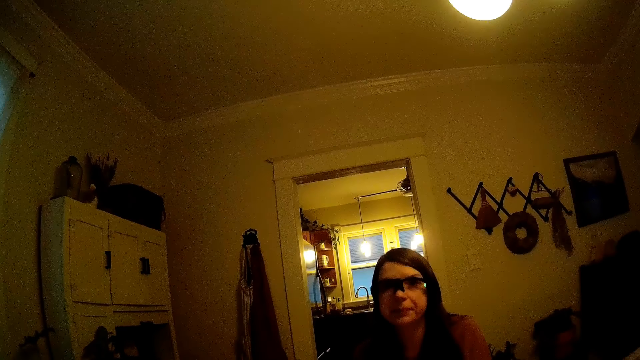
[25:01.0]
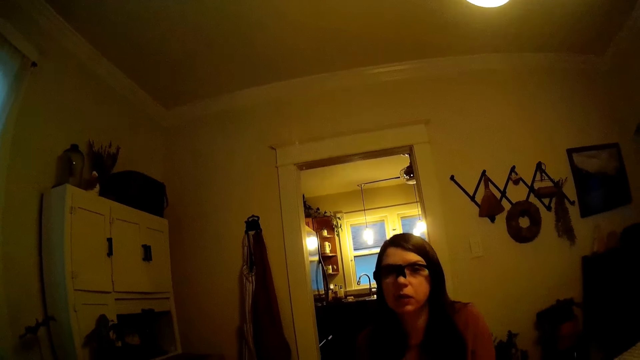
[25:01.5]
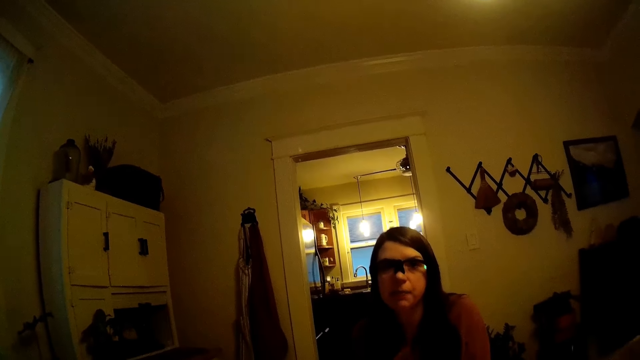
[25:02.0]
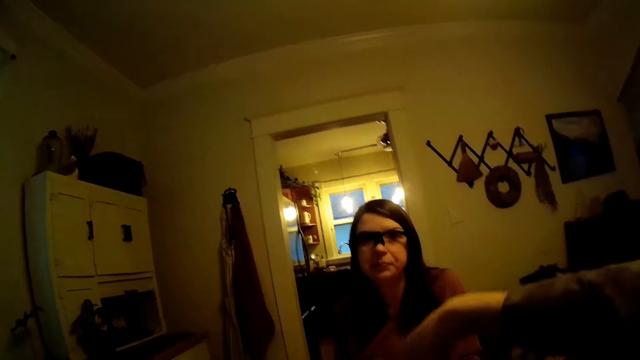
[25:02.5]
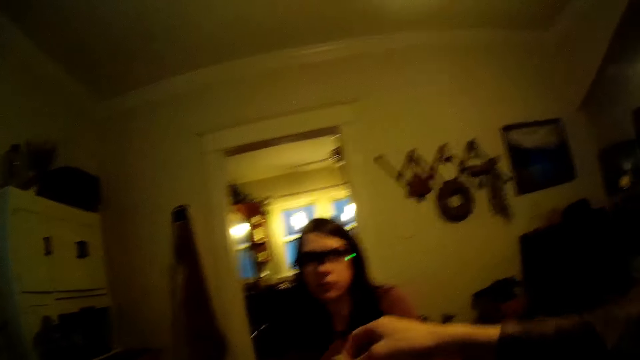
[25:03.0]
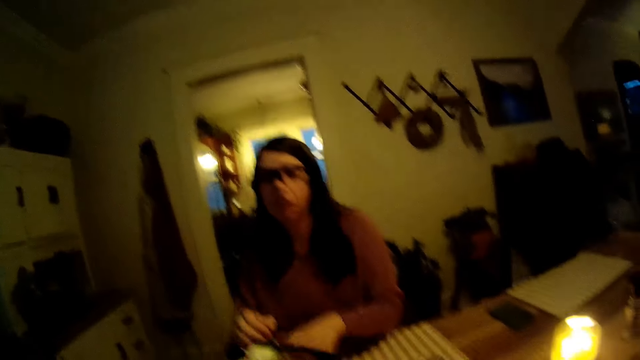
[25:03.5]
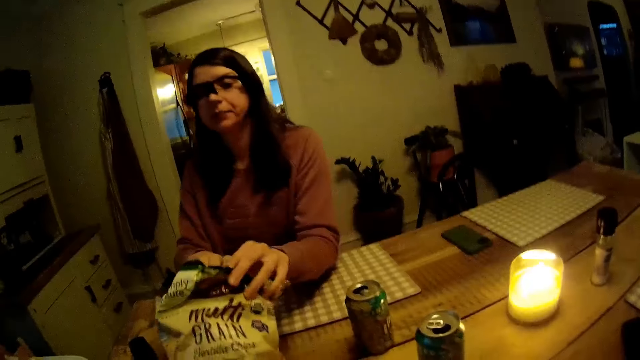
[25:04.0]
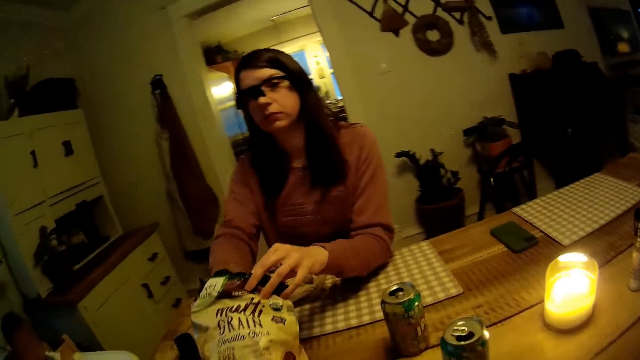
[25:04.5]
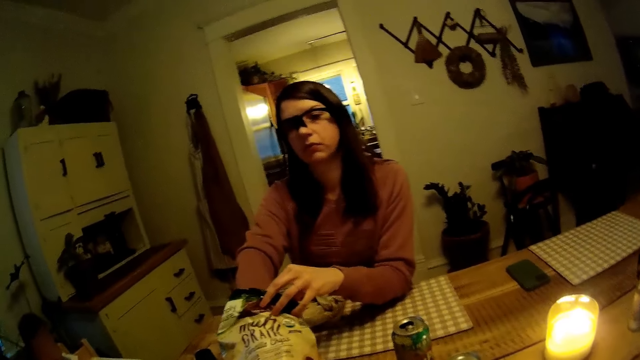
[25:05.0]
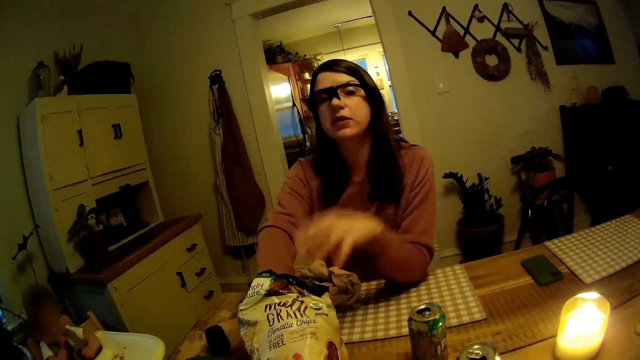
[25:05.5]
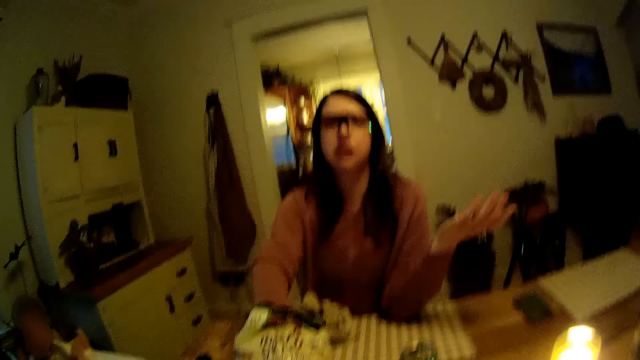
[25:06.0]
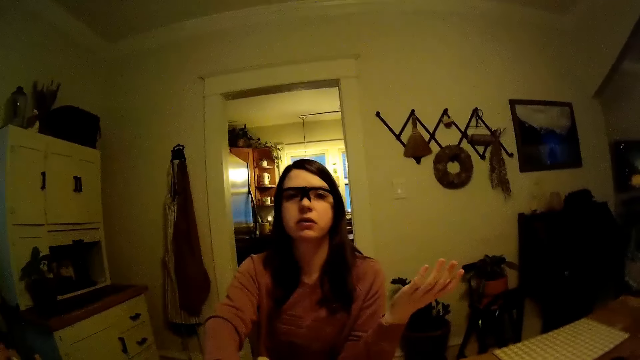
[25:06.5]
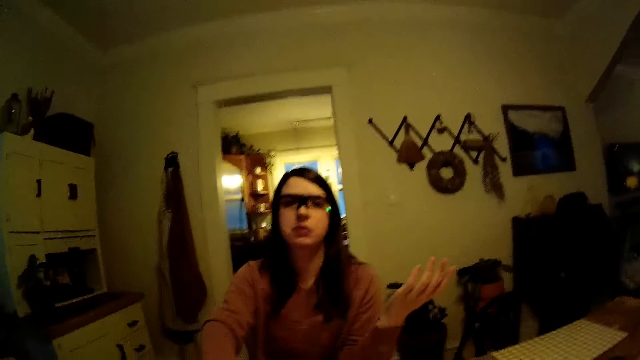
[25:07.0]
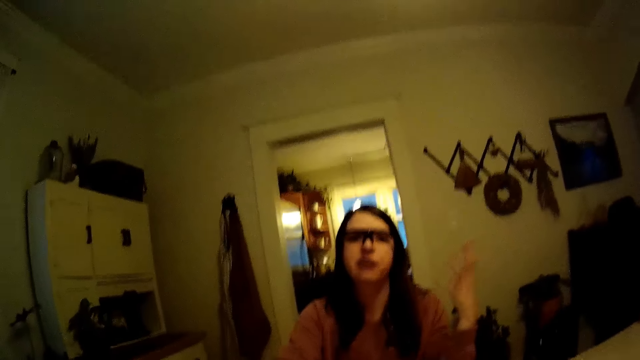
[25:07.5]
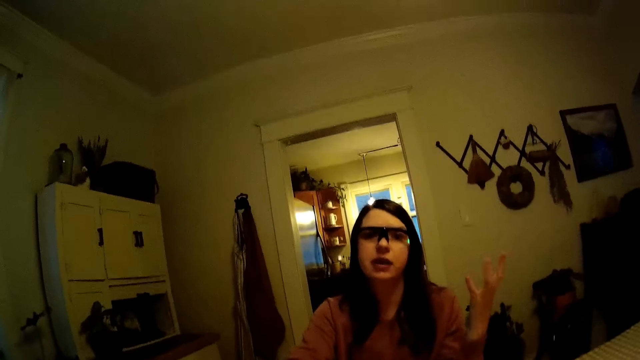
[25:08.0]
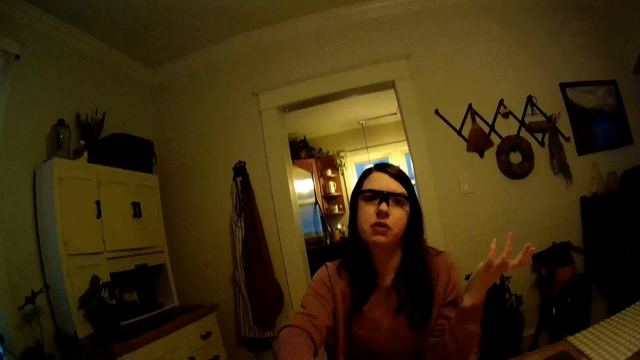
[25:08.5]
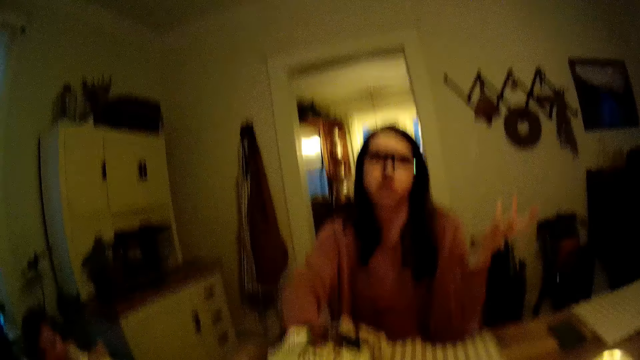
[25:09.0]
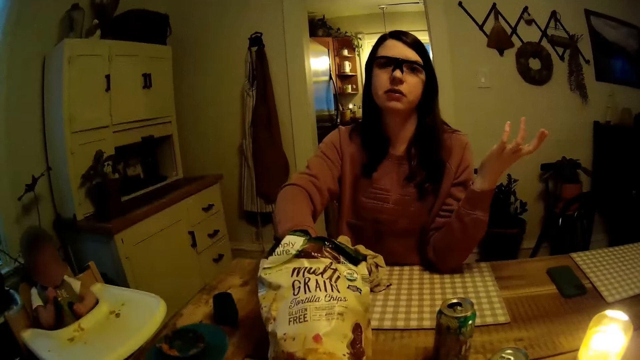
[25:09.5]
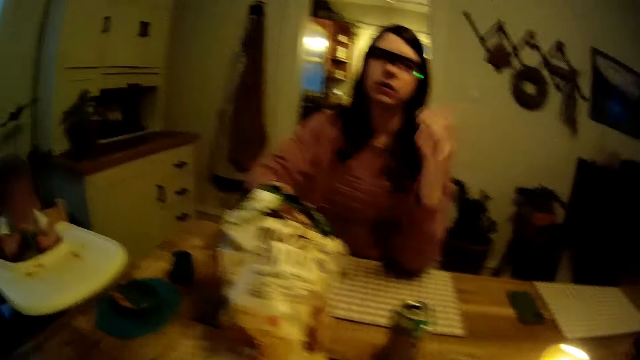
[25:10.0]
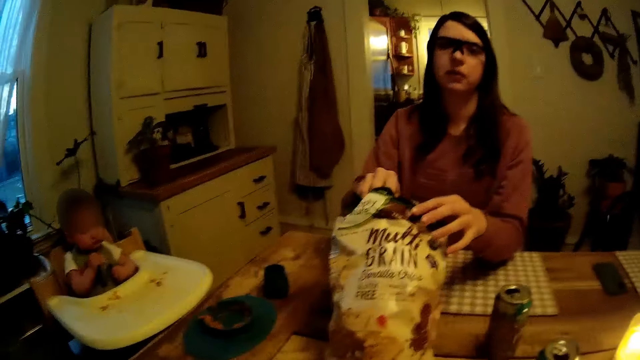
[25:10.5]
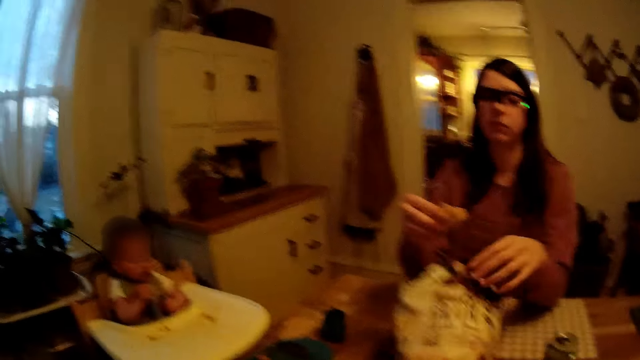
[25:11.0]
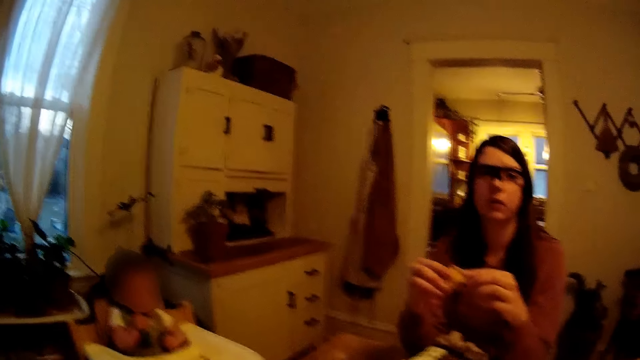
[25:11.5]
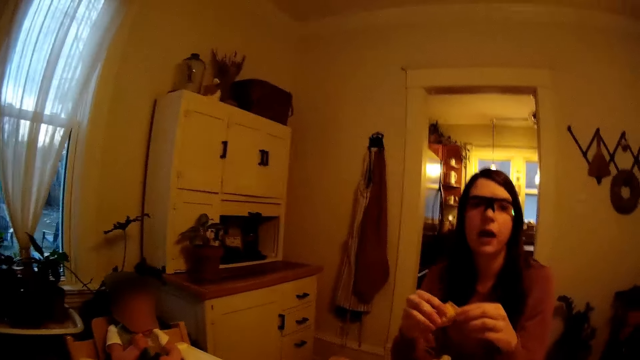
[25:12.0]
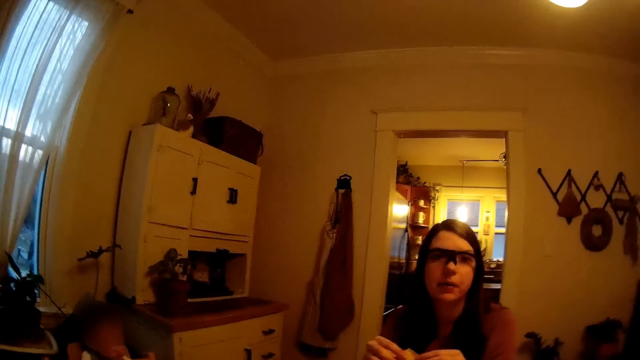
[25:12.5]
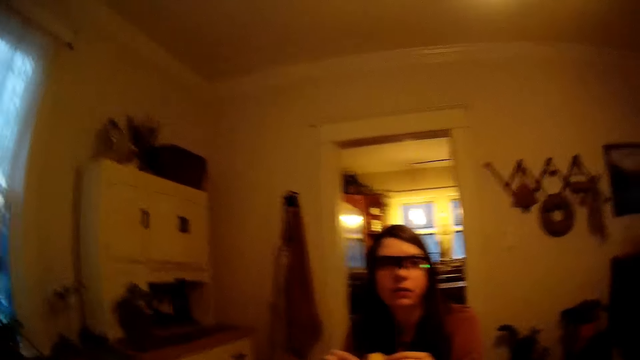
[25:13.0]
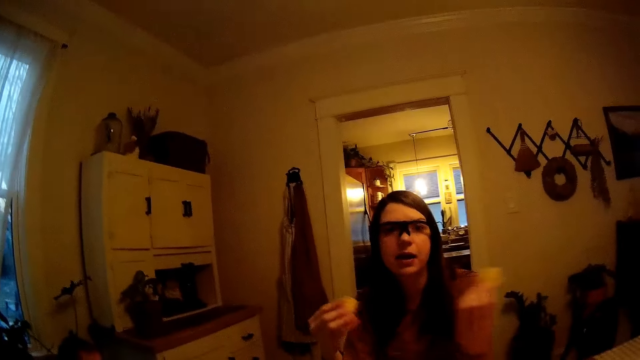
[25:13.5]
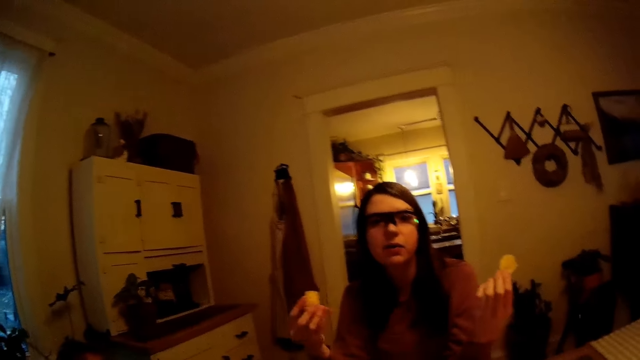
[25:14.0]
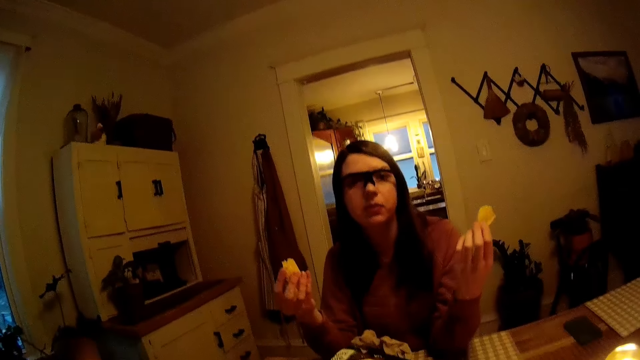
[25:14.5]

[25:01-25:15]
The camera wearer picks chips from the pack of chips on the table with his right hand. The woman picks chips from the pack of chips with her right hand and holds the pack of chips on the table with her left hand. The woman removes her left hand from the pack of chips on the table. The woman touches the pack of chips on the table with her left hand.

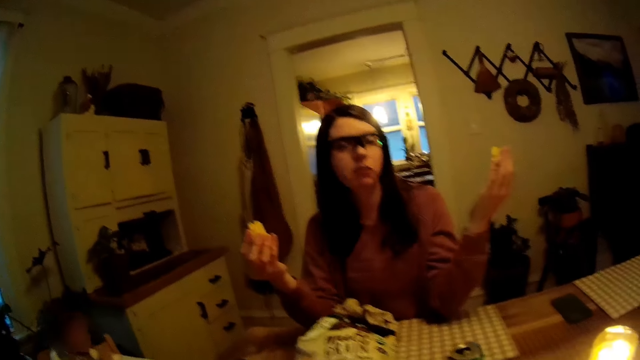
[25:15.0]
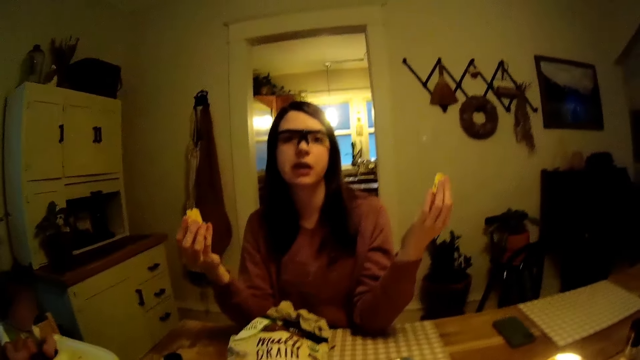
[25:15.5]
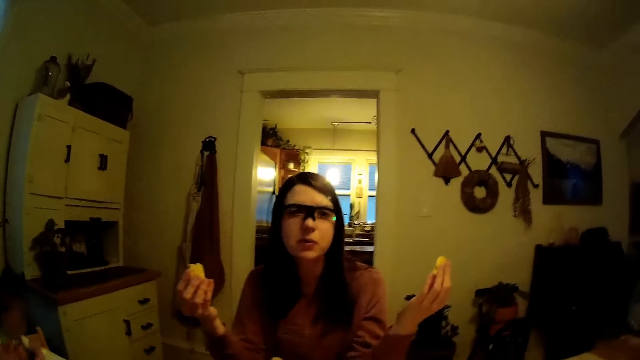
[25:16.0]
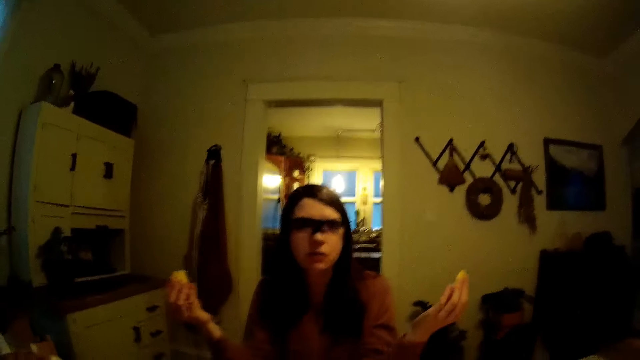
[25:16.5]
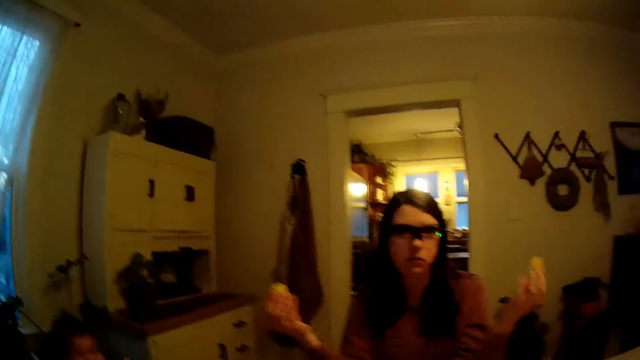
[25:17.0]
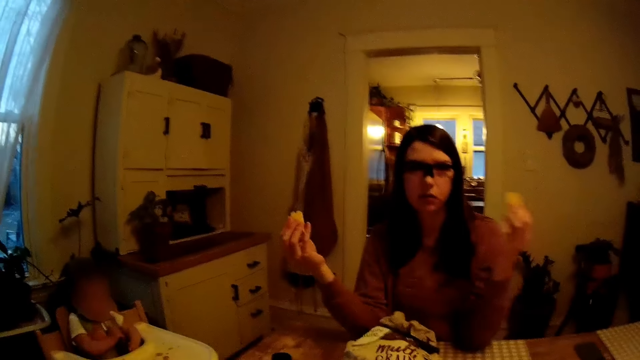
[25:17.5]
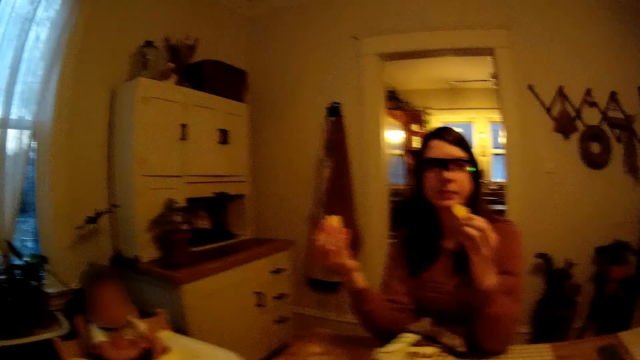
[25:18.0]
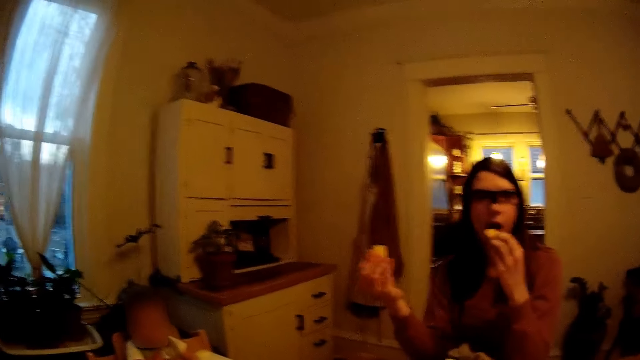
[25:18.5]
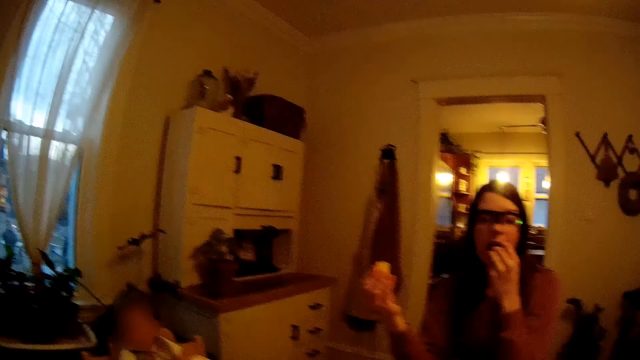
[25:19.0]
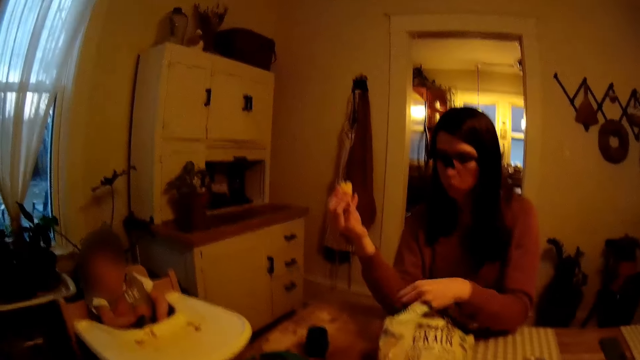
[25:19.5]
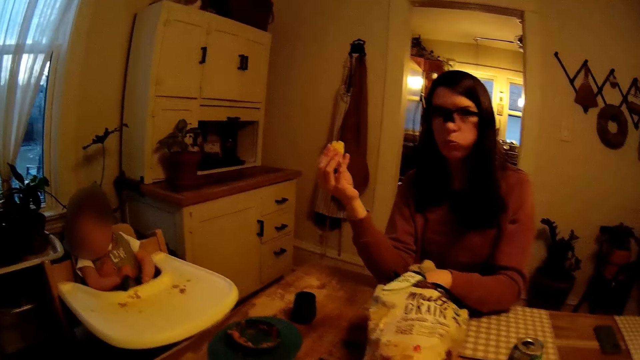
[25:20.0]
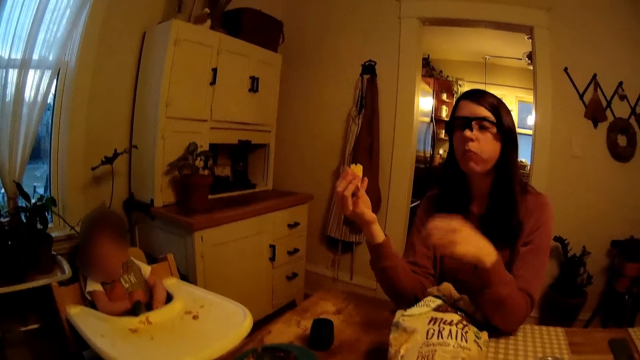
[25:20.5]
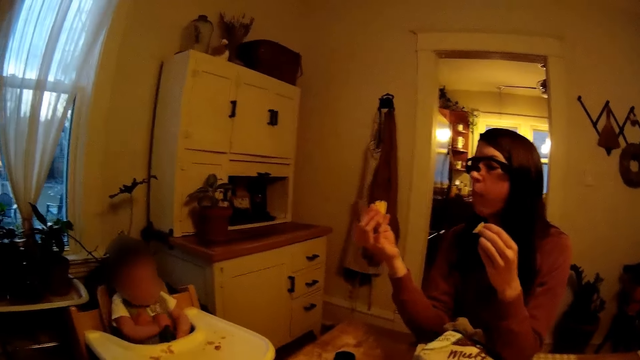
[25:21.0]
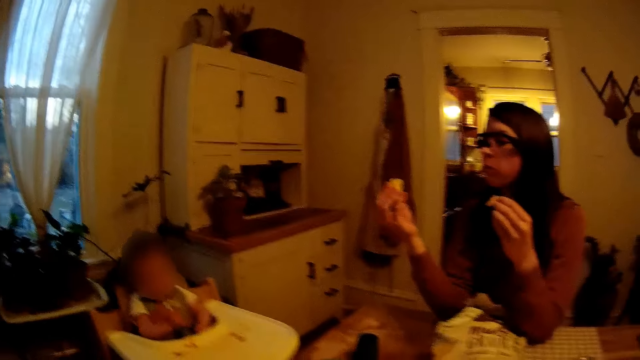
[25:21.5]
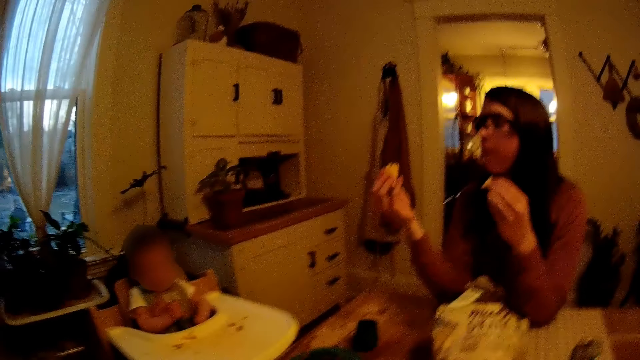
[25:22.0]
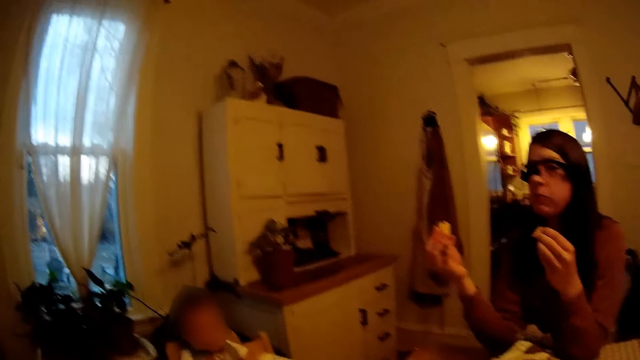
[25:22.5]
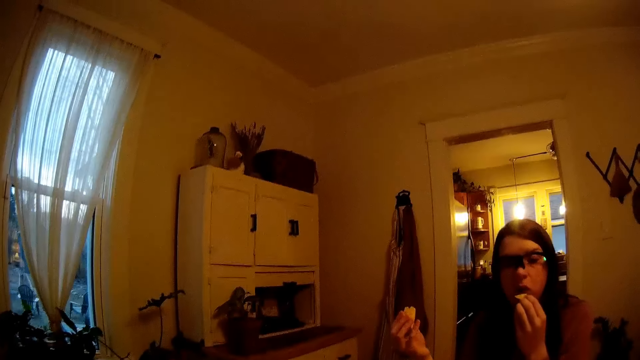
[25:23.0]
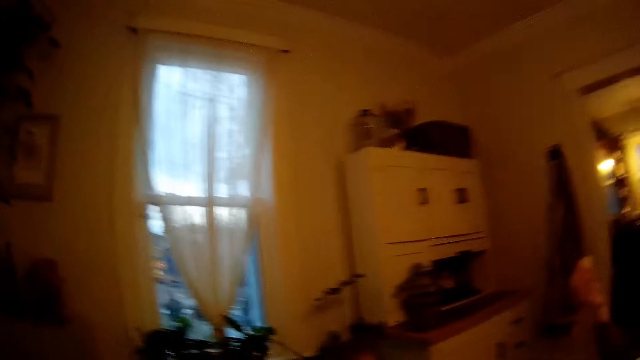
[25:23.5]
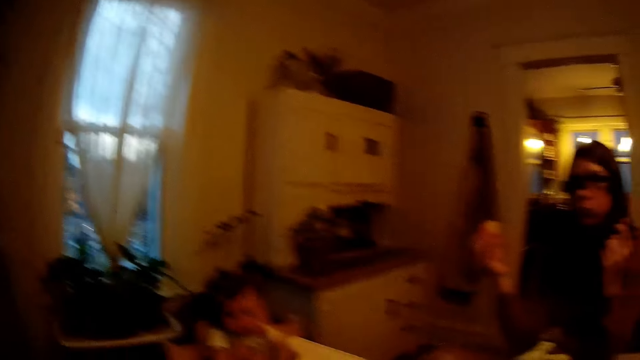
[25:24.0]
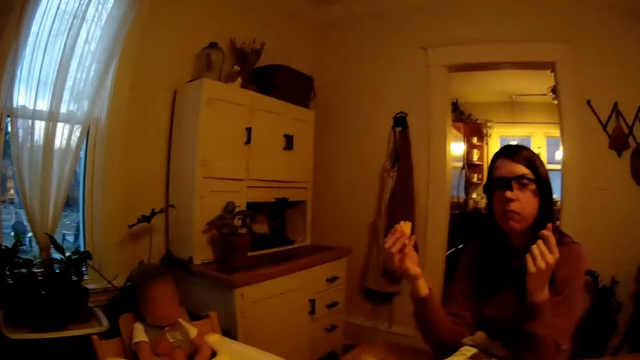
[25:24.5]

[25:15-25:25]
The woman eats the chip in her left hand. The woman picks a chip from the pack of chips on the table with her left hand. The woman eats the chip in her left hand.
